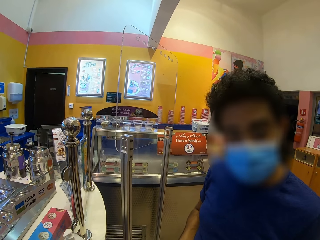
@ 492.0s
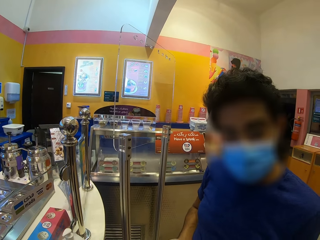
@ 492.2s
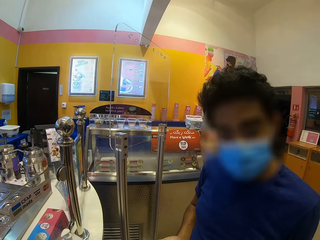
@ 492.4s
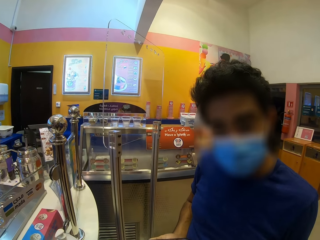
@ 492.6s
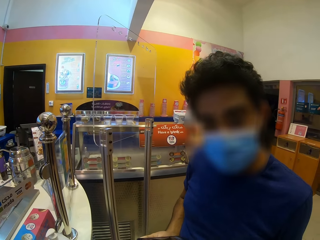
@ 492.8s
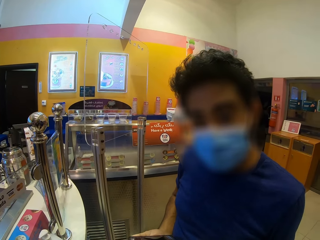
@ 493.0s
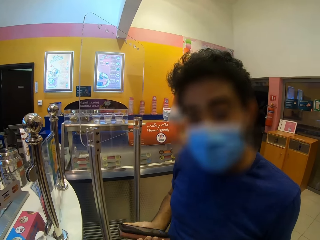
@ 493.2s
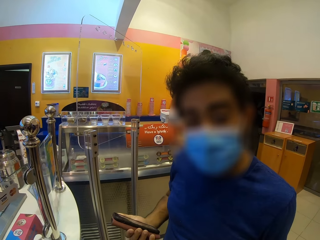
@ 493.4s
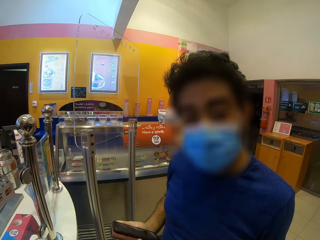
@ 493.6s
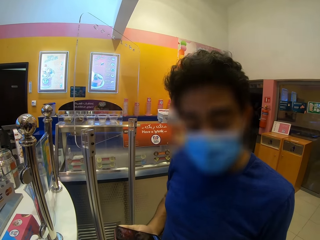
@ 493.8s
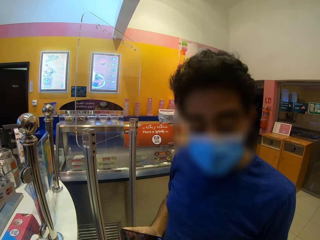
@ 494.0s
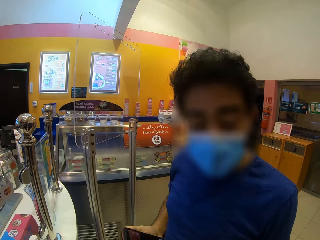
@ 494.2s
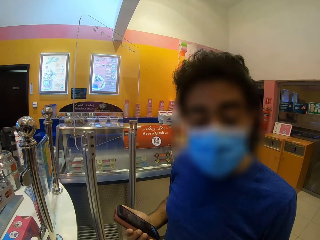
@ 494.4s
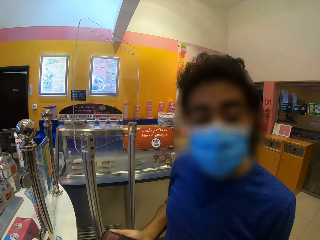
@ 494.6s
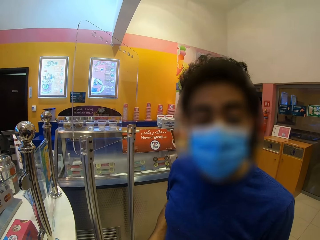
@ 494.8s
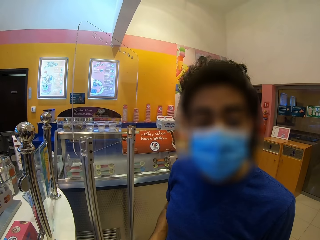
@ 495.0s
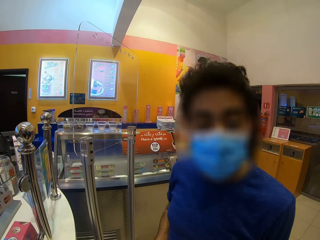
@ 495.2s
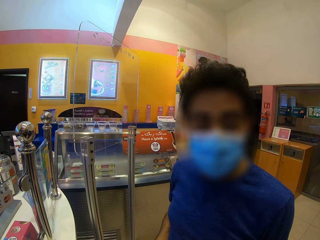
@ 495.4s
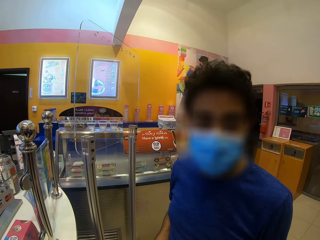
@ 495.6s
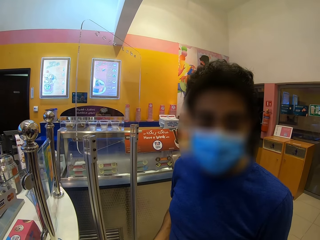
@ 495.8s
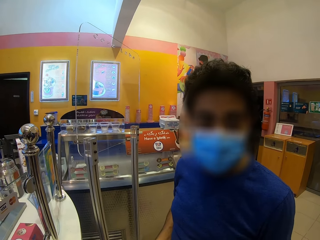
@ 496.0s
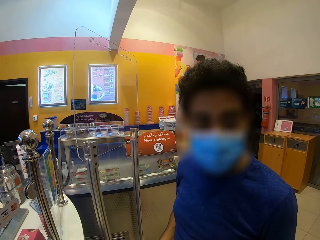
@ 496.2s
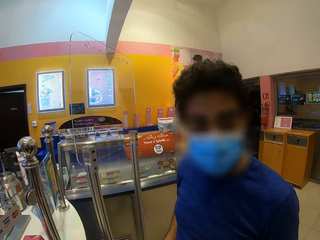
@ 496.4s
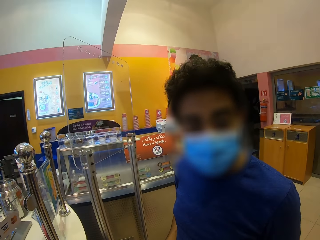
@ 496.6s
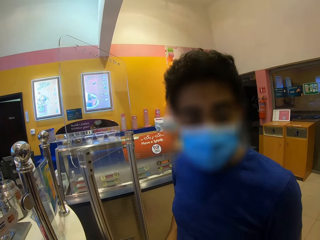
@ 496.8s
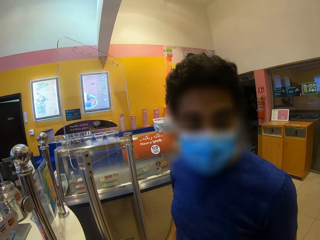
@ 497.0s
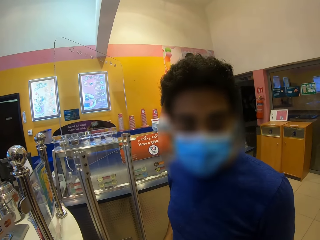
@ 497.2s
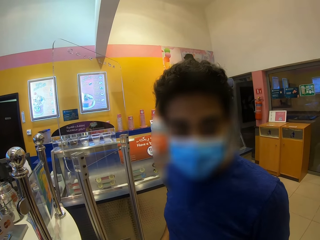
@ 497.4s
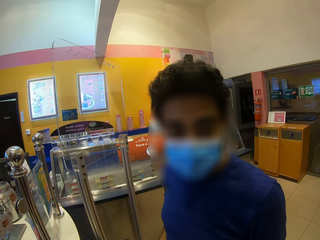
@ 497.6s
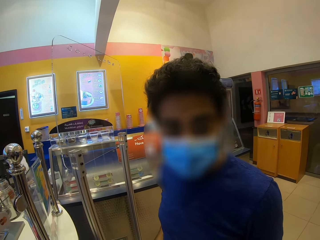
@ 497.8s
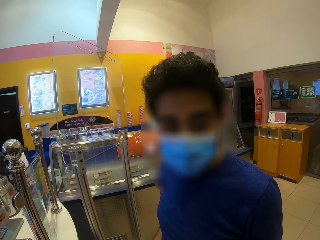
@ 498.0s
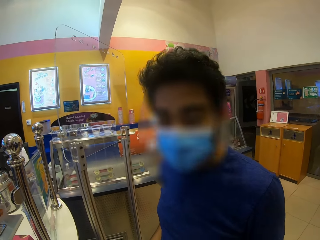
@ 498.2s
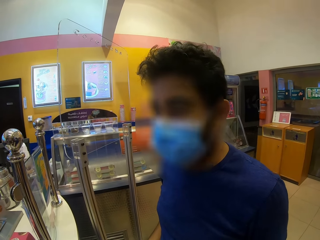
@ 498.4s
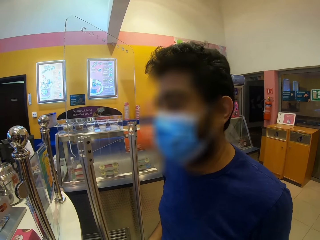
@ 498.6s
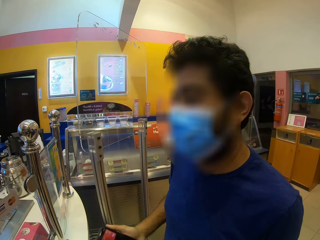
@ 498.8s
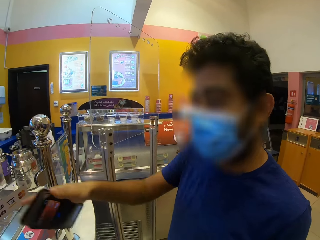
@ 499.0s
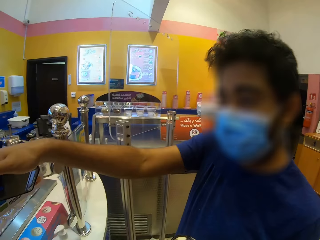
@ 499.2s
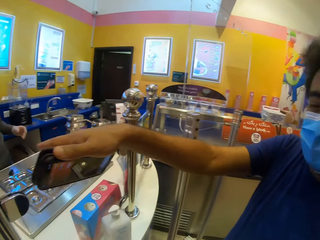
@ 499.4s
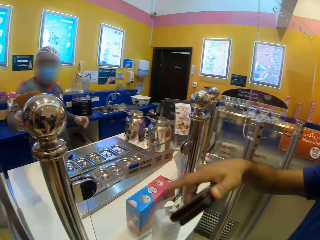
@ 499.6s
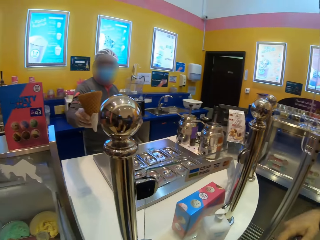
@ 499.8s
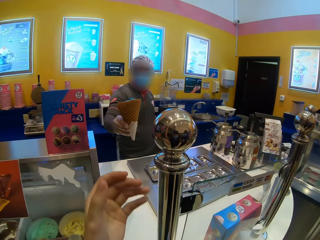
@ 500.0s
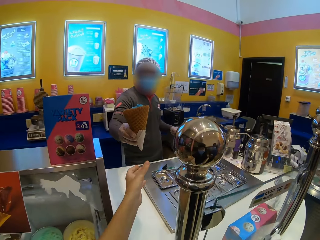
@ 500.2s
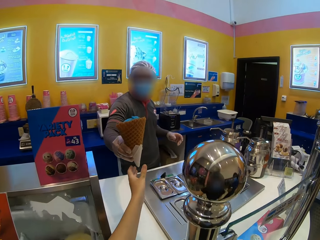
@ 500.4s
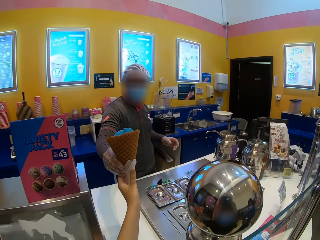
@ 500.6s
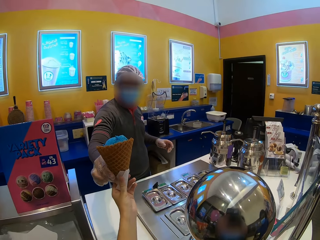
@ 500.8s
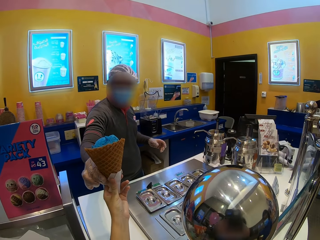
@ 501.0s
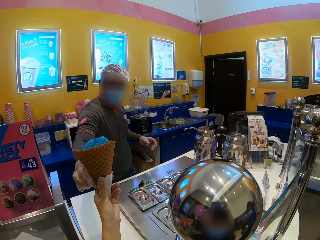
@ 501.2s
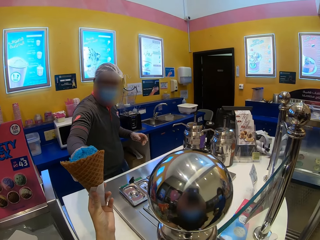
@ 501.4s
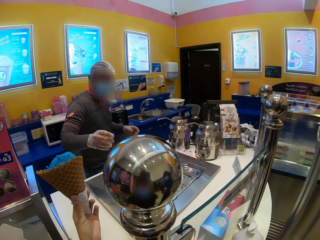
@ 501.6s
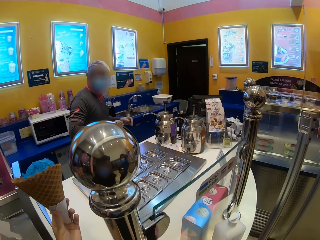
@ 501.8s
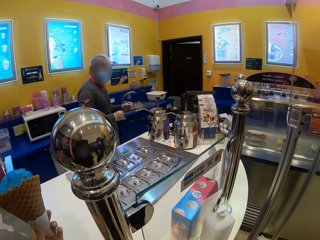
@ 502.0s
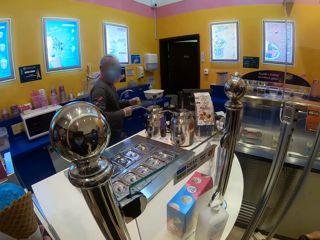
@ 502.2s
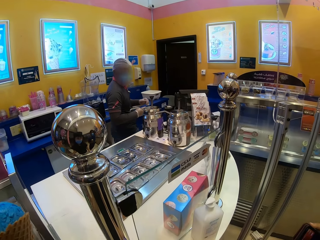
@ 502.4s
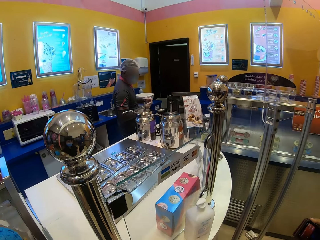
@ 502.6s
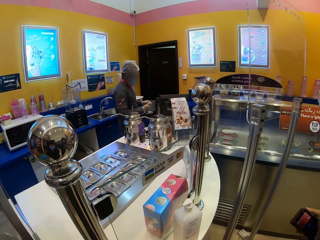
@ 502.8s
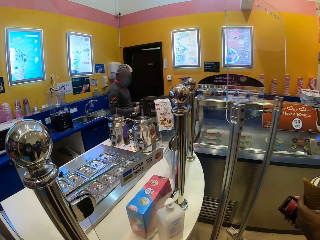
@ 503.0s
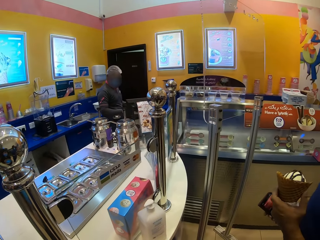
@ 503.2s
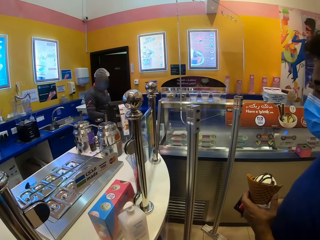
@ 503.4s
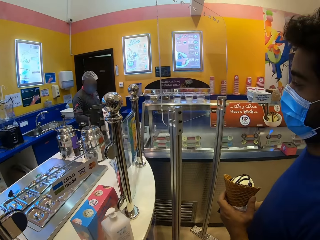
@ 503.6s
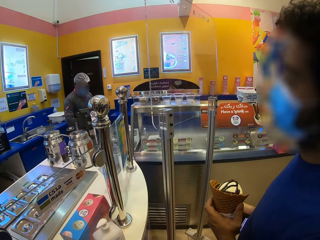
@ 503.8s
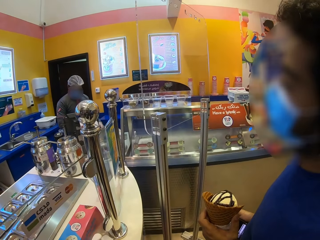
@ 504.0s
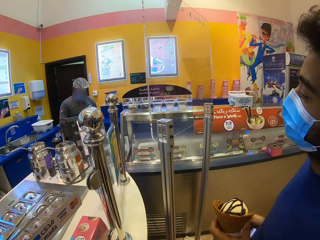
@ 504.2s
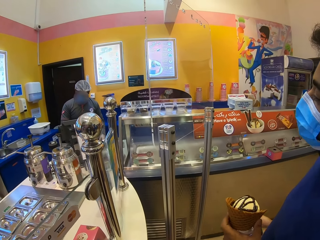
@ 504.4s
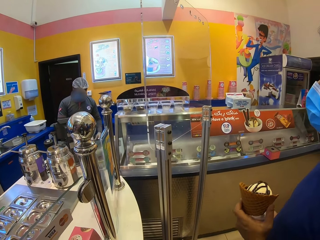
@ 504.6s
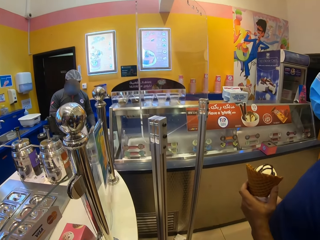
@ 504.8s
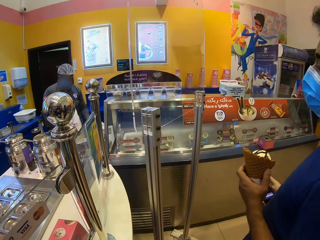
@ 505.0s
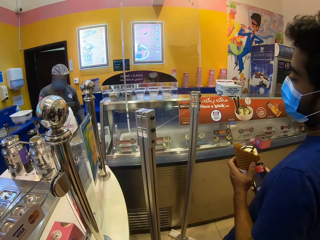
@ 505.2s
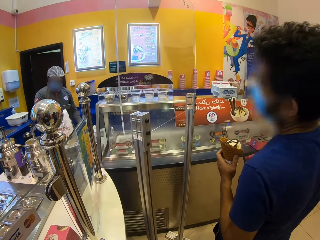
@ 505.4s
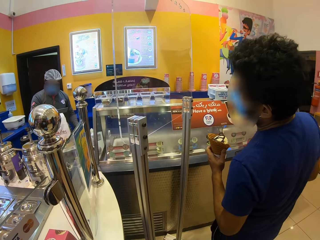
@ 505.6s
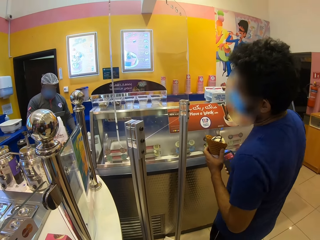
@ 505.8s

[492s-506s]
The man converses with the camera wearer. The man moves a hand. The cashier gives ice cream to the camera wearer. The camera wearer looks at the cashier. The man holds the ice cream.

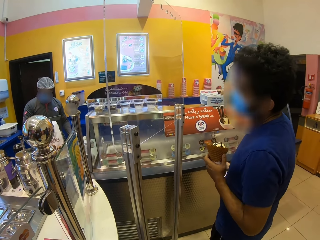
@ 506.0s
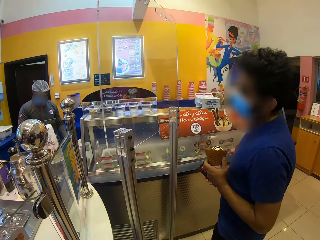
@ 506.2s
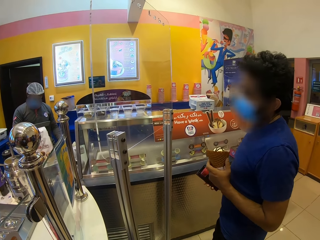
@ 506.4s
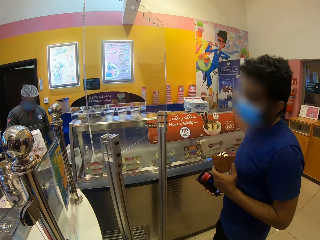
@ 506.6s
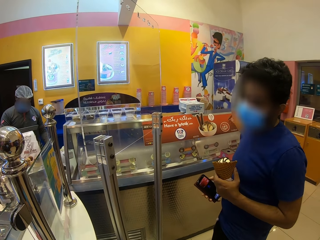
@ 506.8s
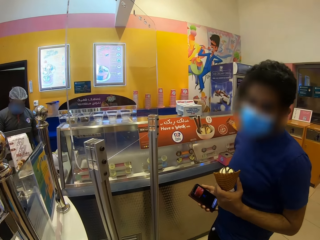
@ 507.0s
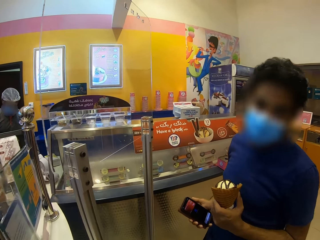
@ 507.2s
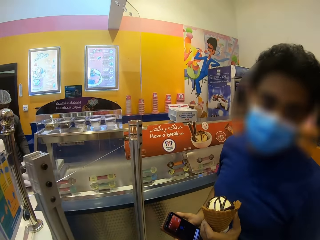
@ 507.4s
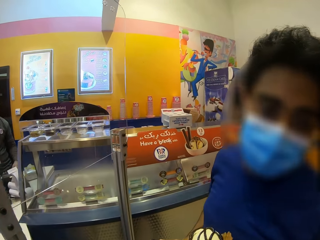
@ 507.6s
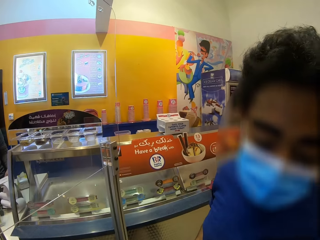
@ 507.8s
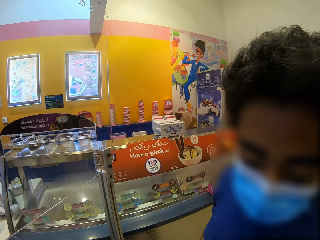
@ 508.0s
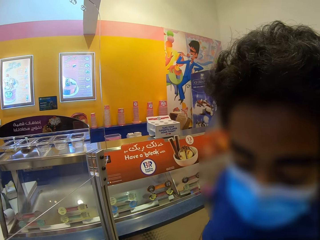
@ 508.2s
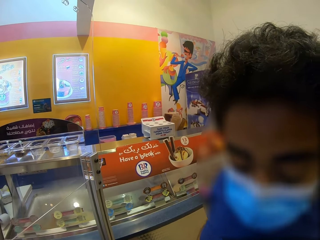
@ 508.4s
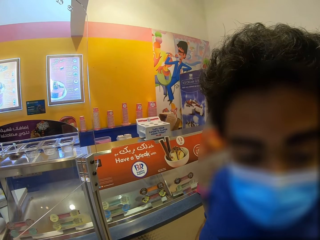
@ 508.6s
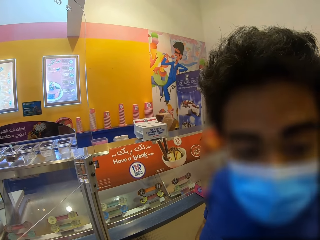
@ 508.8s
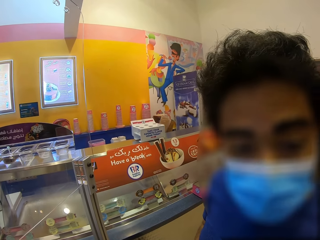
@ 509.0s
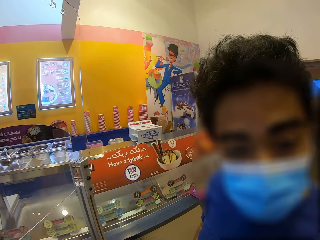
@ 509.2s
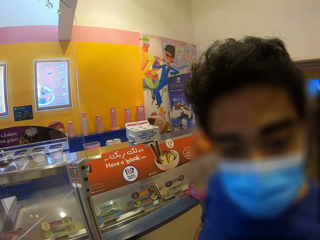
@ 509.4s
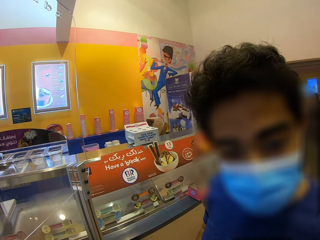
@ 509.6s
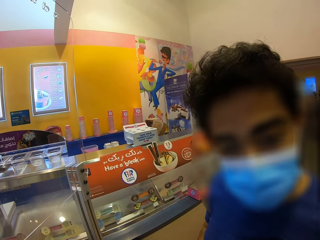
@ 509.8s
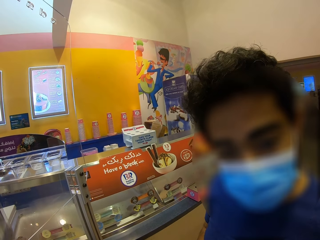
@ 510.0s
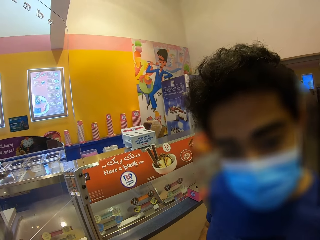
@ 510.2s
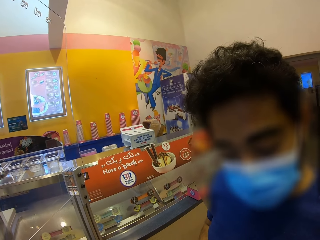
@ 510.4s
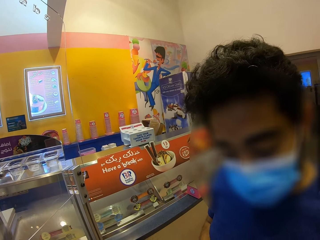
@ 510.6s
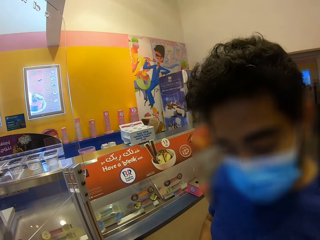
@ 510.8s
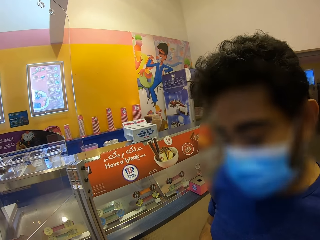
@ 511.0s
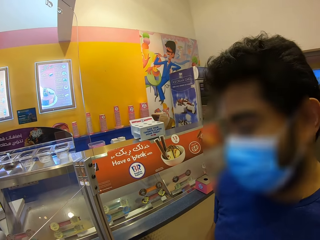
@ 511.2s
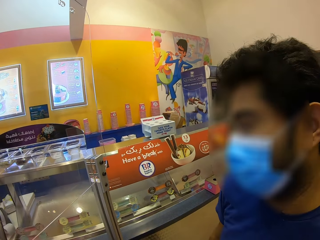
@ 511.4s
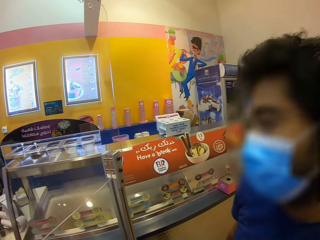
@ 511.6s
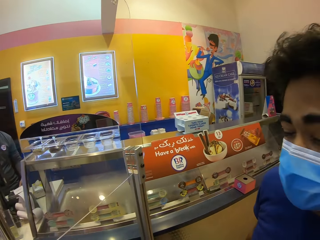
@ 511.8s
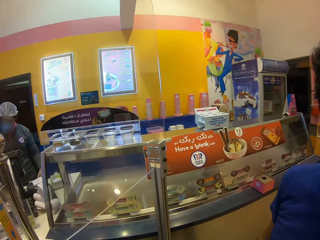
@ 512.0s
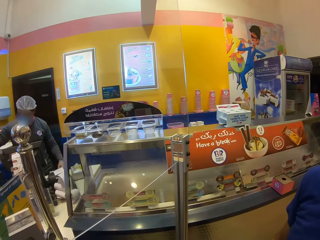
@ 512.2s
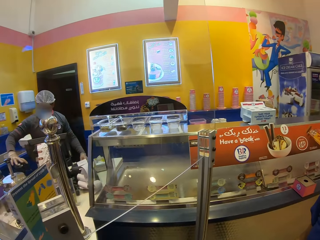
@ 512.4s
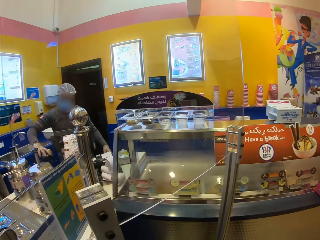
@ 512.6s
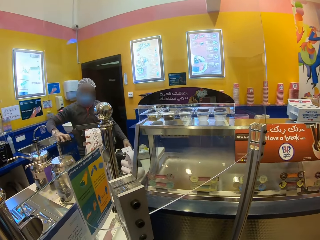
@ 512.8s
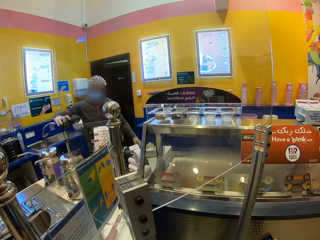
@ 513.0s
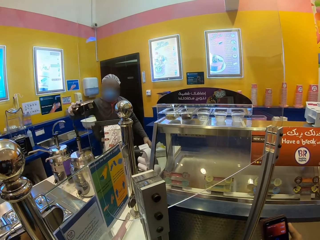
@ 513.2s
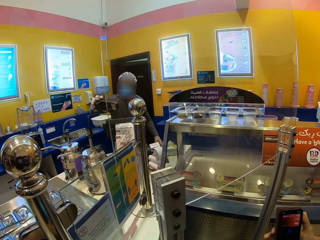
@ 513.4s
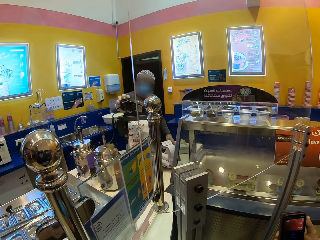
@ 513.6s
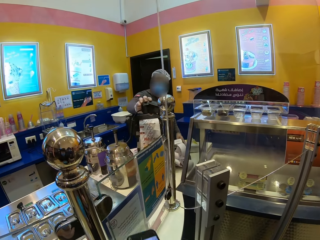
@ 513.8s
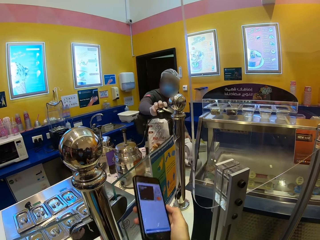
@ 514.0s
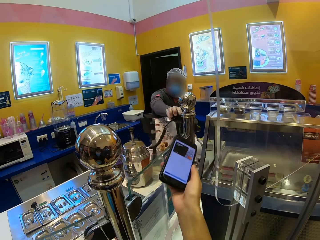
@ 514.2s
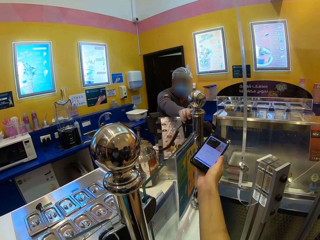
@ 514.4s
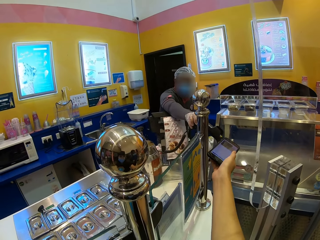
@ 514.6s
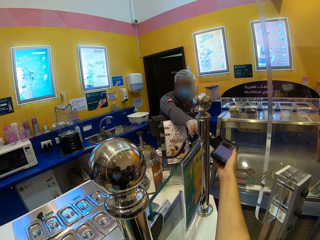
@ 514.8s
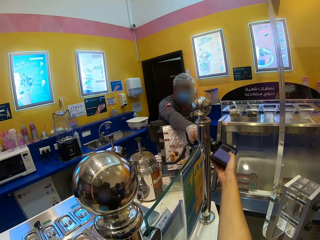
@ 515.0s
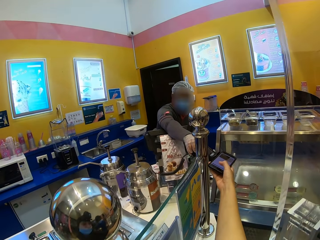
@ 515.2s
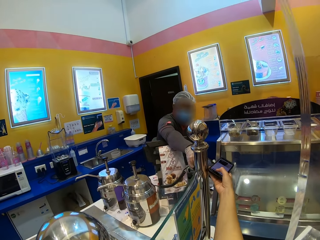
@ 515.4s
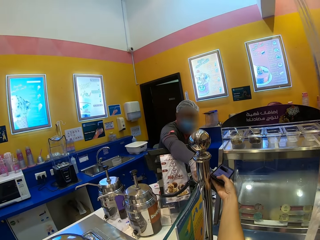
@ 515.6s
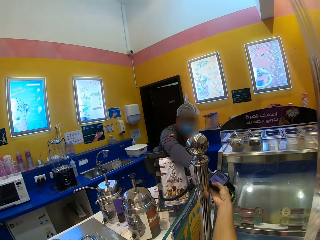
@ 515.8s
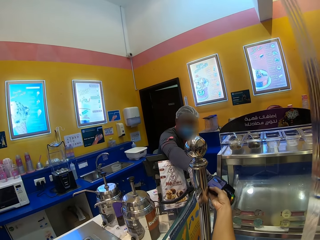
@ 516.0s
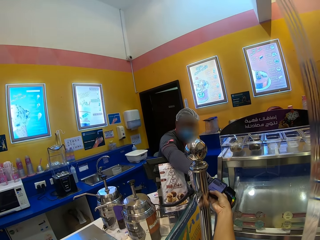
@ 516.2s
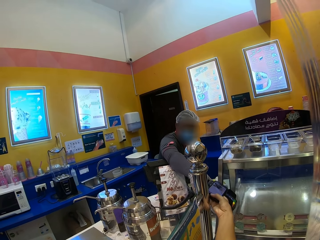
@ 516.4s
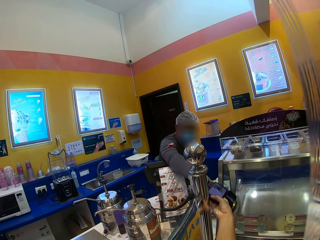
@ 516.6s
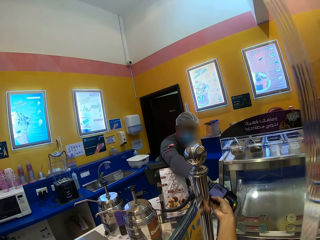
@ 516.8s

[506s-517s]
The camera wearer looks around. He moves to the man. The man converses with the camera wearer. The camera wearer looks around. He moves the phone towards a cashier machine. He scans his phone on the cashier machine.
